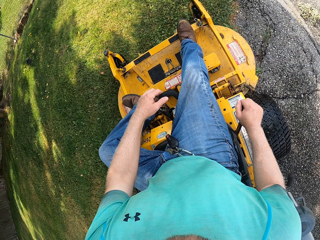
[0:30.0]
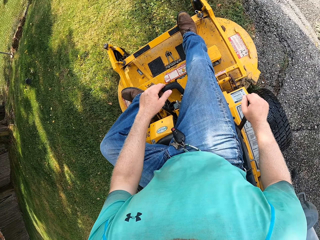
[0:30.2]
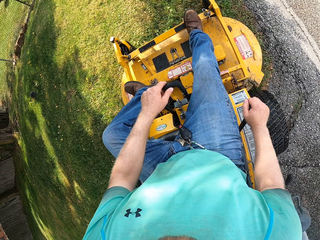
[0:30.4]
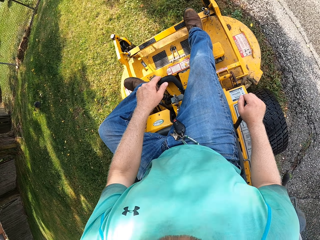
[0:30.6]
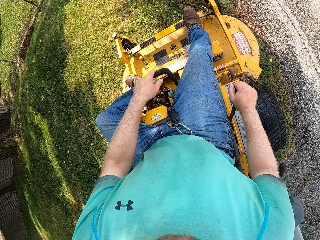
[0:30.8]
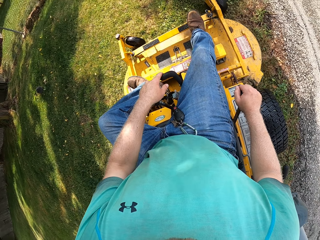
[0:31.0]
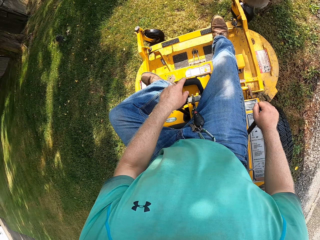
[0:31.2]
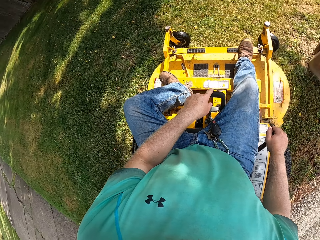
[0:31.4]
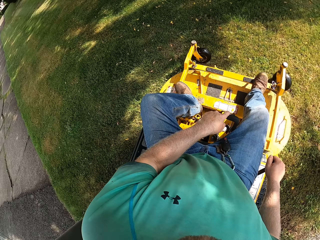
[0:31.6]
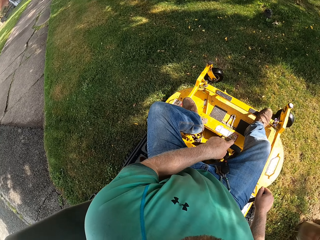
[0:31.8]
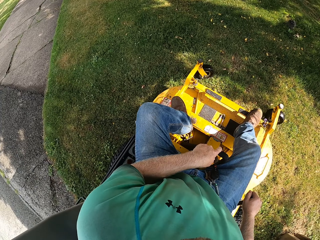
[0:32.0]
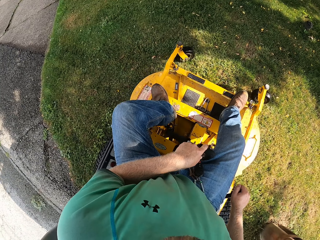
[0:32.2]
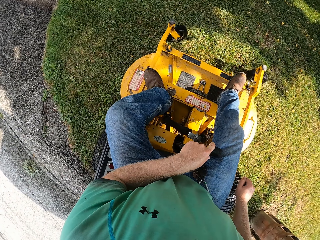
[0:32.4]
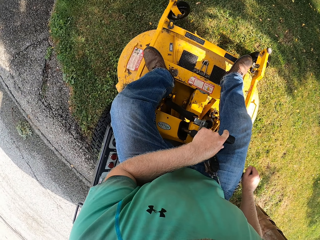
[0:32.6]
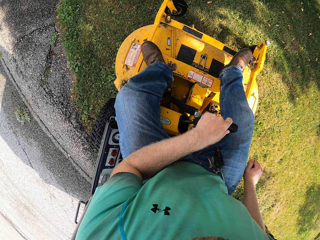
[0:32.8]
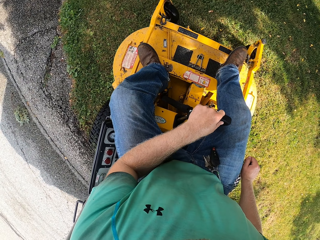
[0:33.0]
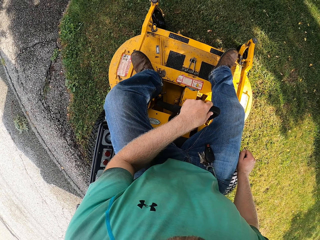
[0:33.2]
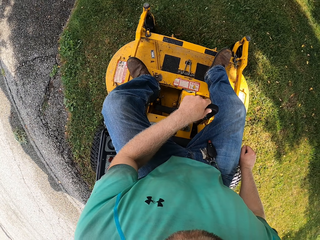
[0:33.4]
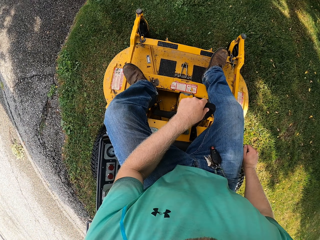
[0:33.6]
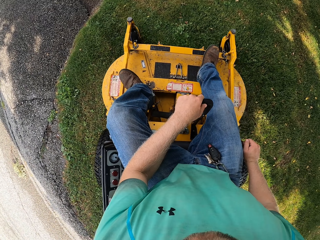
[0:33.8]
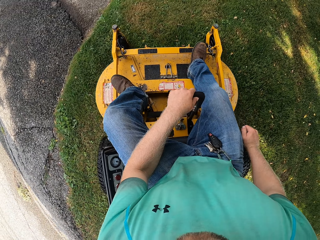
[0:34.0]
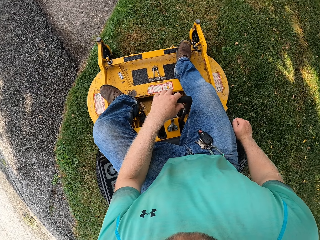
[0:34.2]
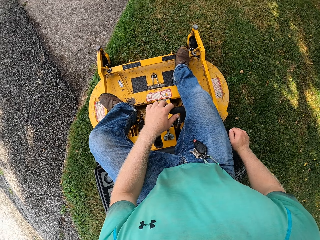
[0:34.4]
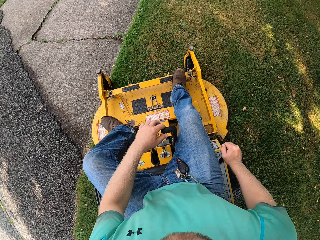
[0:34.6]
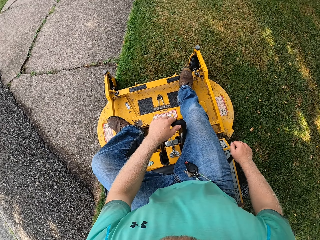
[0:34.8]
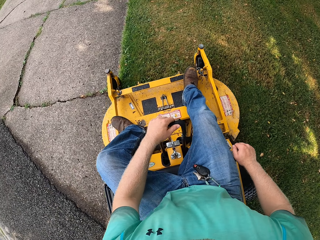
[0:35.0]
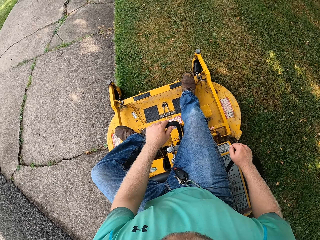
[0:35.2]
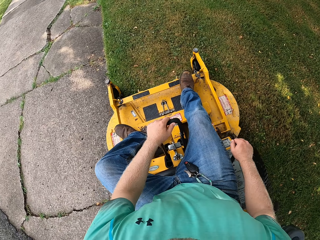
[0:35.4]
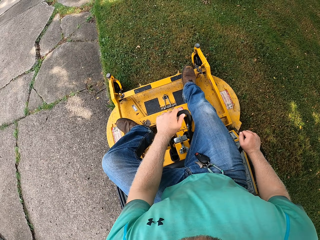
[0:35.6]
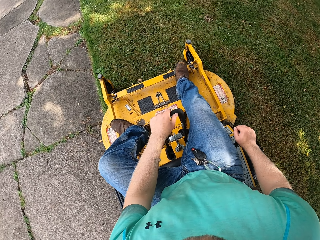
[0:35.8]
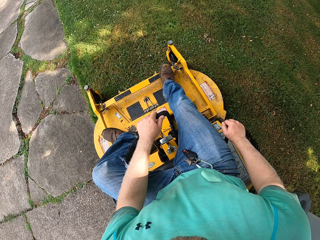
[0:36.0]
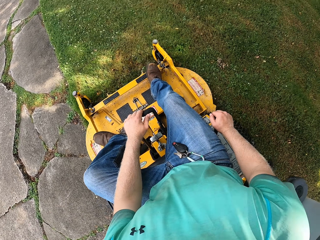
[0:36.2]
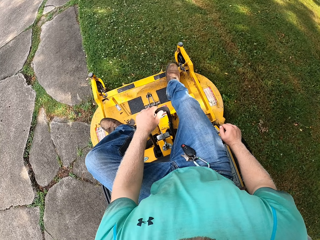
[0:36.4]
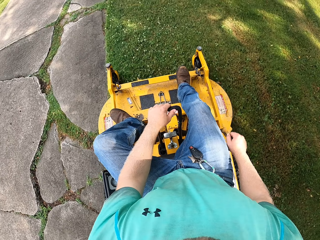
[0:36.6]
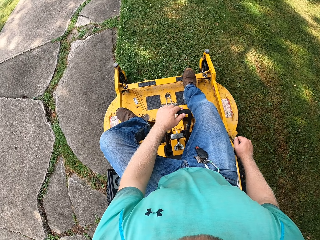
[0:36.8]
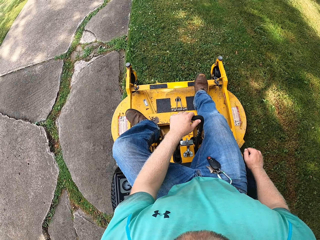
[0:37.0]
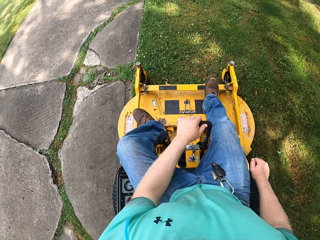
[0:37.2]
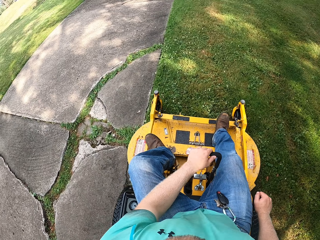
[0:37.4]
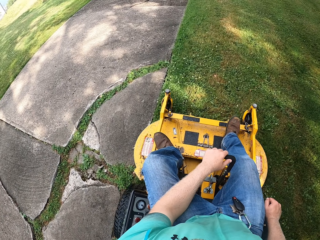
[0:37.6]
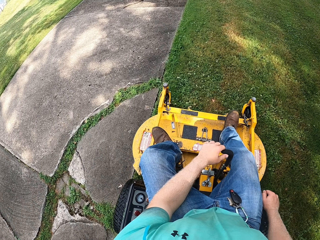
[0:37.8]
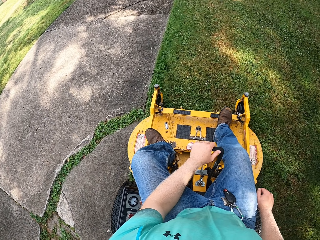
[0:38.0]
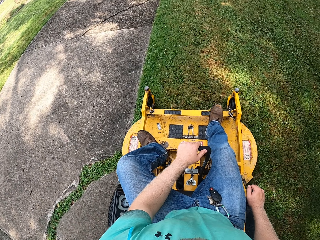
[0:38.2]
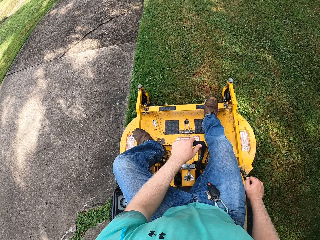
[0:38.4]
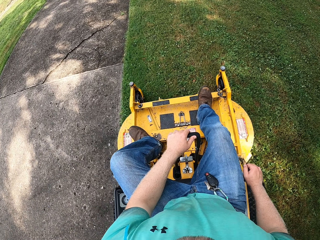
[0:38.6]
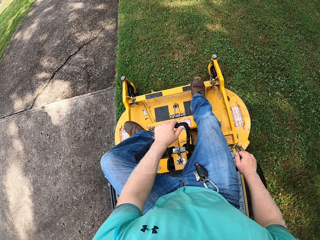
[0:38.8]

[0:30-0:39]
The camera wearer reverses the small tractor. They drive the small tractor.

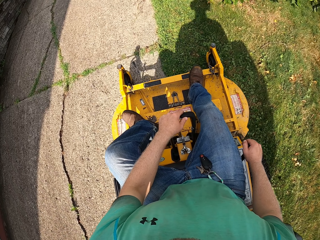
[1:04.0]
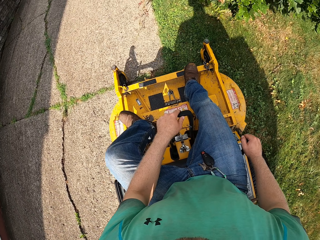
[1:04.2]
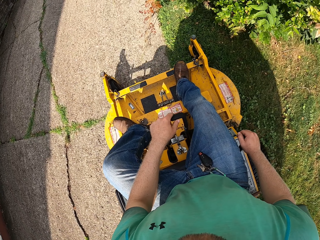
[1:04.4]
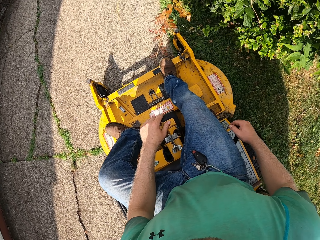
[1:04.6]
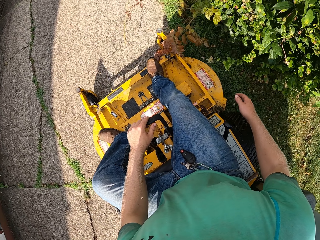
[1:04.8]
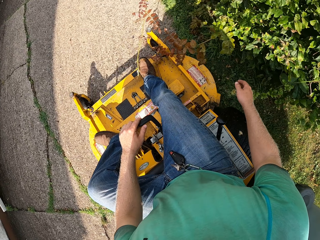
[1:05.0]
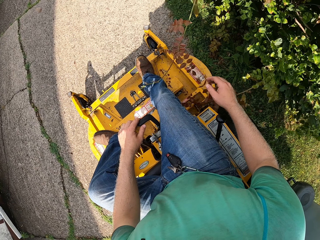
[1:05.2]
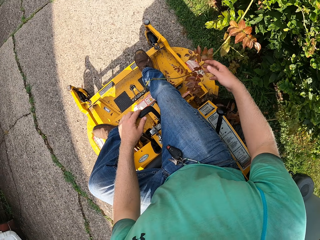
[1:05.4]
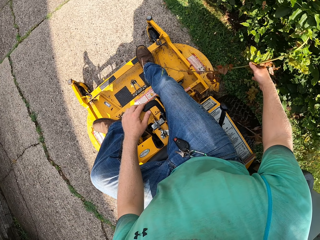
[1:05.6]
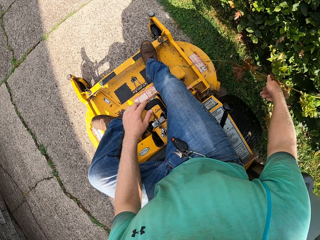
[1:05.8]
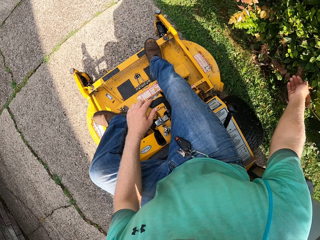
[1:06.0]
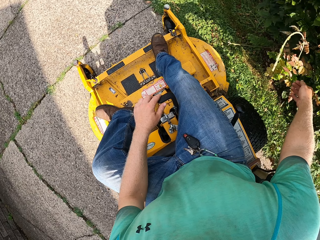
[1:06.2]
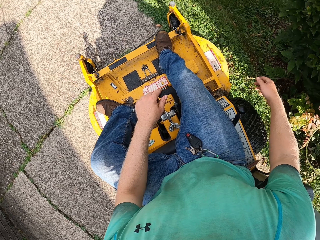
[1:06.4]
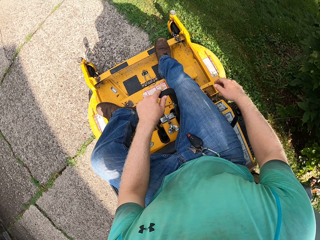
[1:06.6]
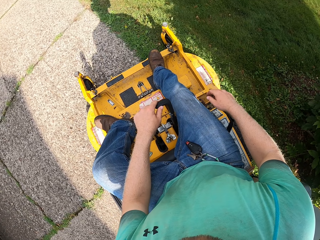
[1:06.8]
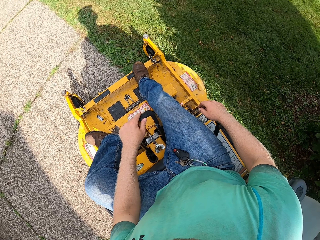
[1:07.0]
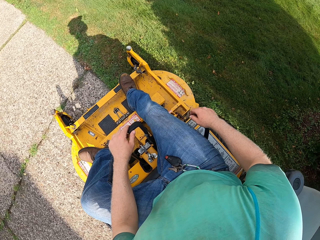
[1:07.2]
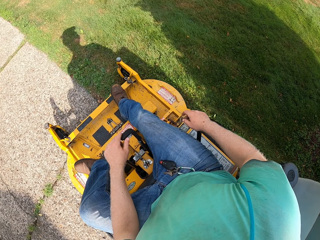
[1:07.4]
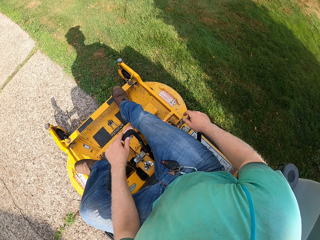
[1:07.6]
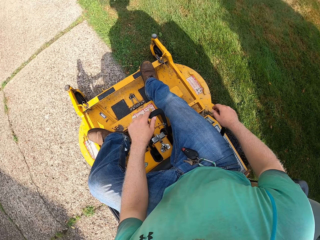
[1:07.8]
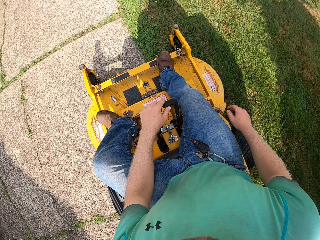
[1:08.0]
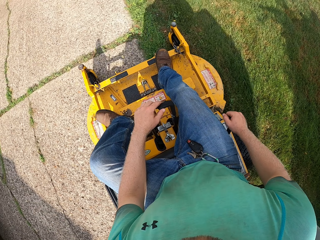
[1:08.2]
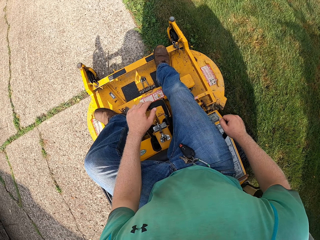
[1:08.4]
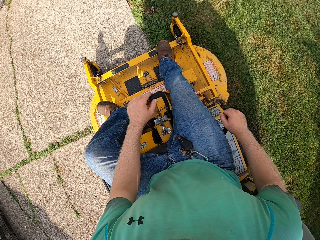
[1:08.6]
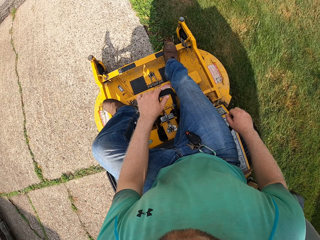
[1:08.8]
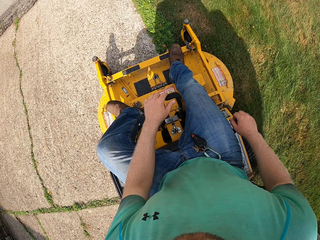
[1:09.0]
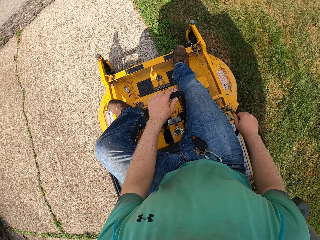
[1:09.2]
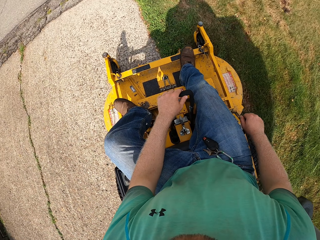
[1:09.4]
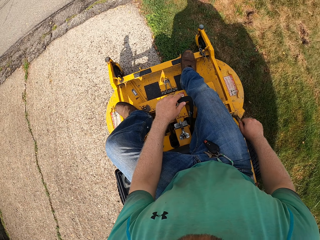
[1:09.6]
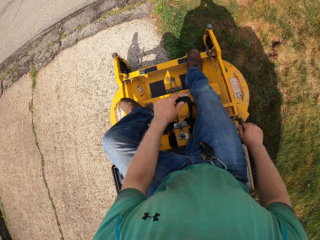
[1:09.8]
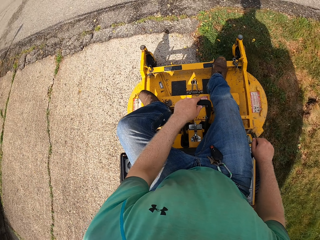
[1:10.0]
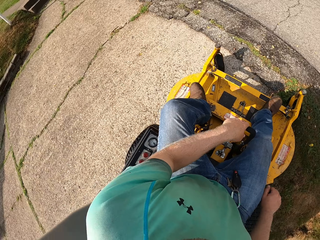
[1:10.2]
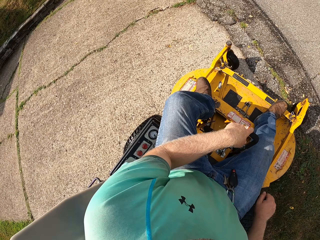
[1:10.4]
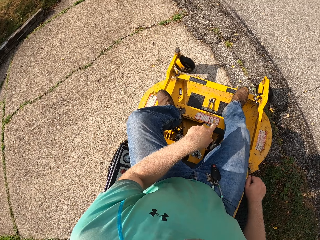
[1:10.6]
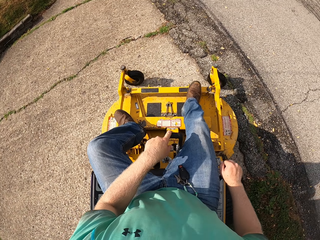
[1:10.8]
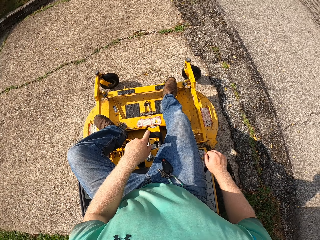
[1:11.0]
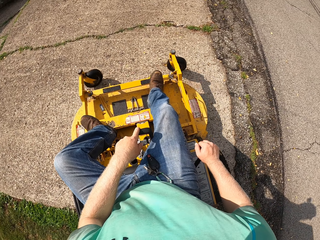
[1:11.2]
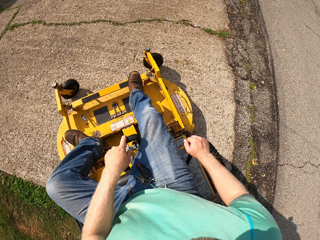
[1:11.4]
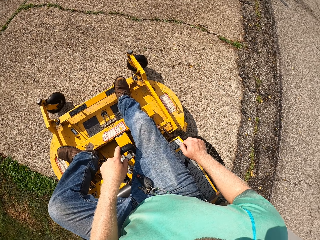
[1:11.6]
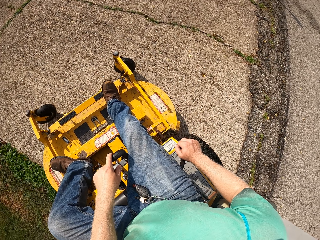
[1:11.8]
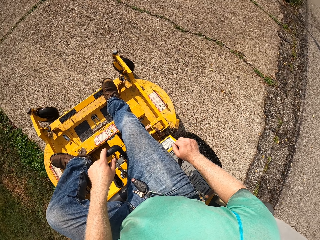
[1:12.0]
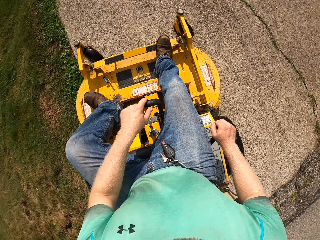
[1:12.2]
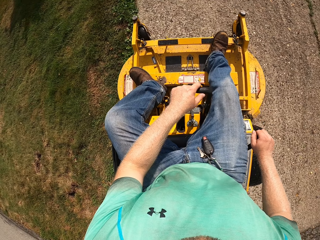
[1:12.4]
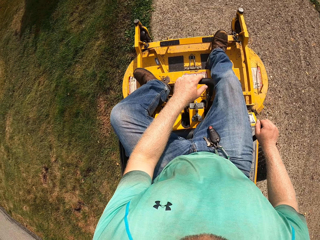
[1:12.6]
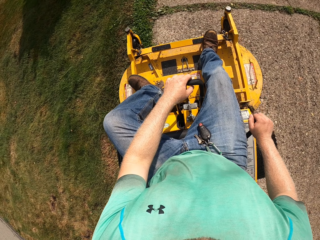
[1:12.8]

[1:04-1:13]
The camera wearer rides the lawnmower on the lawn with his left hand on the deck release lever. He touches the plants with his right hand. He rides the lawnmower on the lawn with his right hand on the gear and his left hand on the deck release lever.

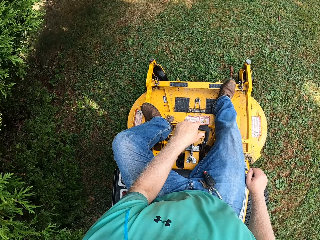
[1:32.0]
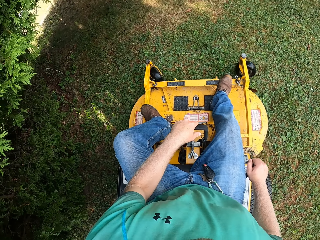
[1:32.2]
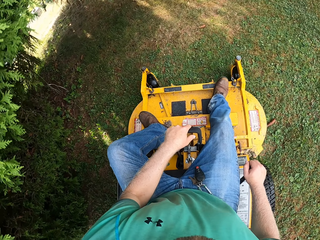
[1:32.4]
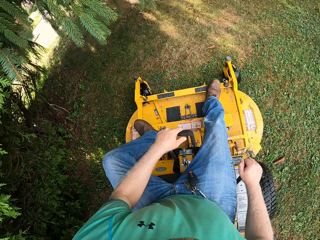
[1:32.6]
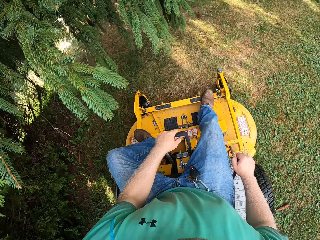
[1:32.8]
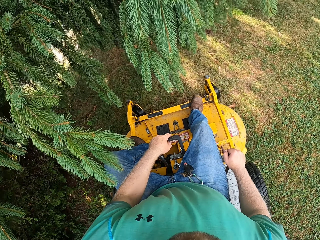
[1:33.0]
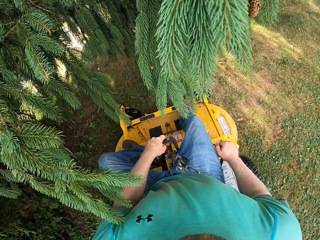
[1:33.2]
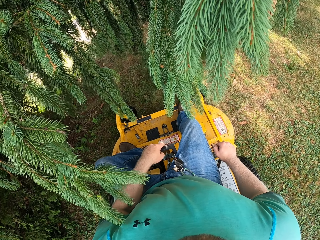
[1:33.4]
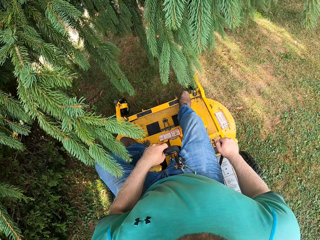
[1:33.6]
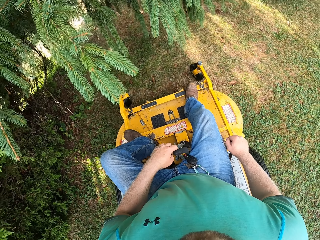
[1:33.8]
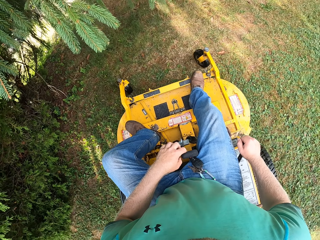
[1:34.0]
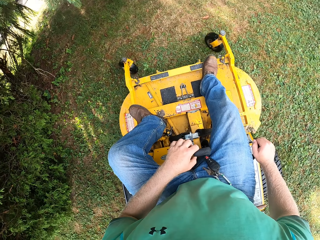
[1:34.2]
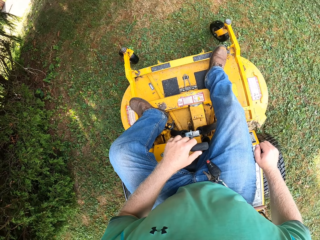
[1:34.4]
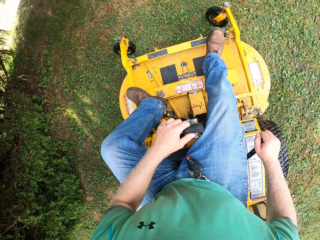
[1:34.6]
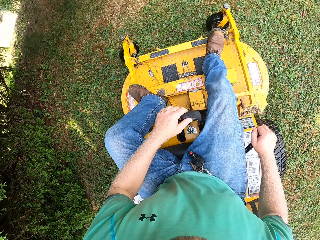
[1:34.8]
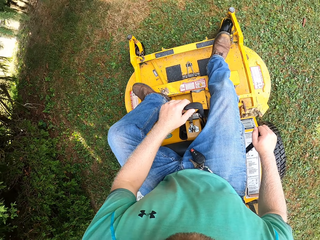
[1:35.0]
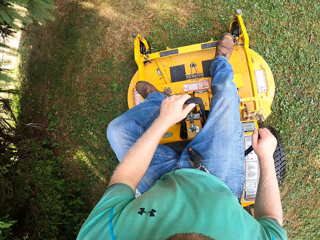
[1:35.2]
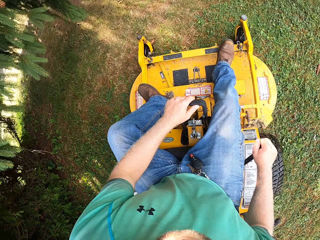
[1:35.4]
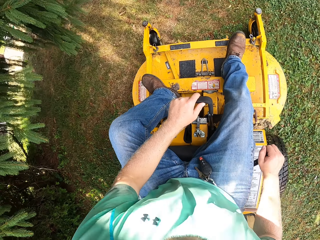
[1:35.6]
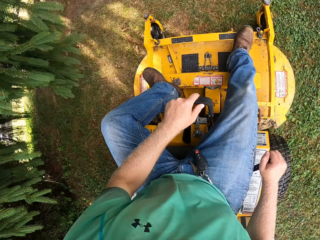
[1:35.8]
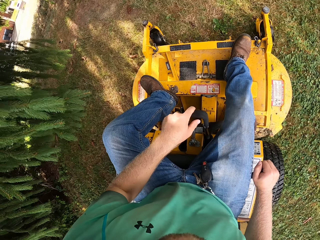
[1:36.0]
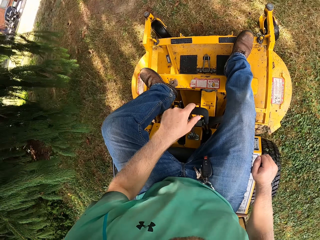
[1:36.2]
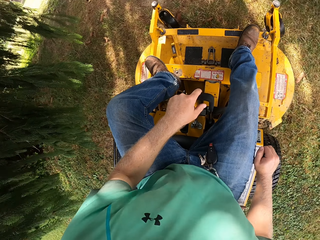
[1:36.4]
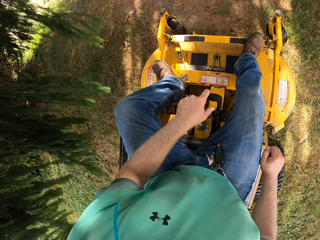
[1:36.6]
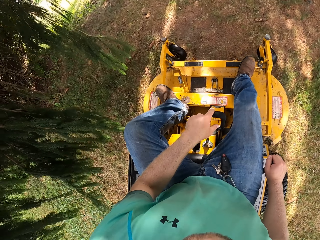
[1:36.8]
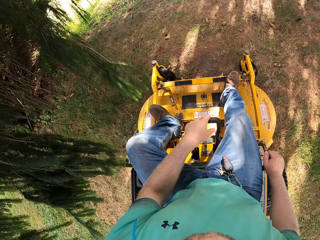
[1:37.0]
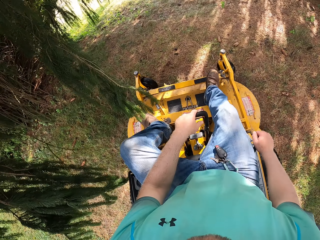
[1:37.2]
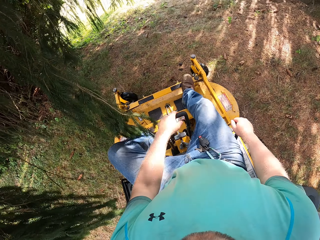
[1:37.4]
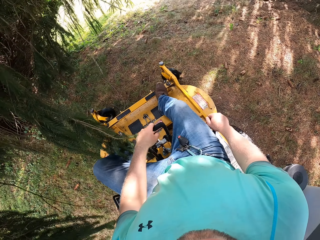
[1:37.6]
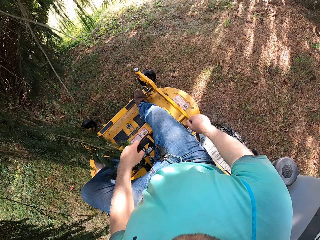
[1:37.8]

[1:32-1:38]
The camera wearer reverses the small tractor. They drive the small tractor.
